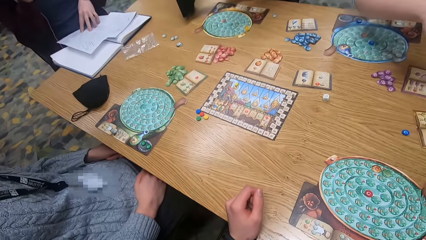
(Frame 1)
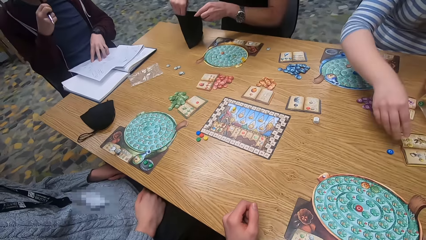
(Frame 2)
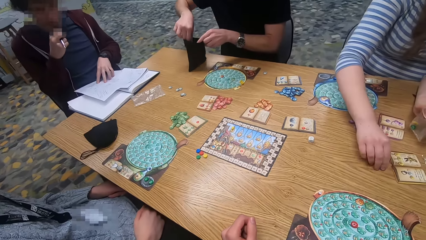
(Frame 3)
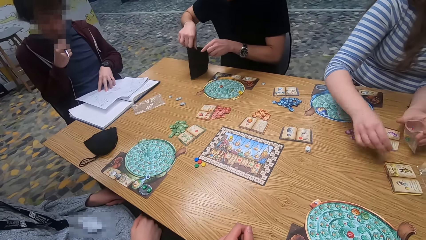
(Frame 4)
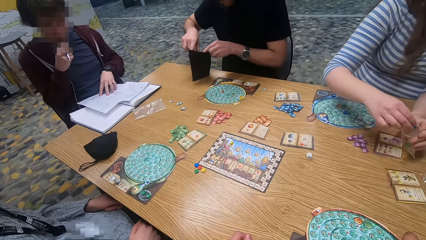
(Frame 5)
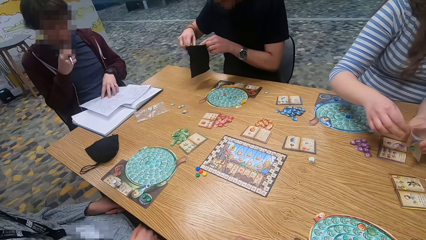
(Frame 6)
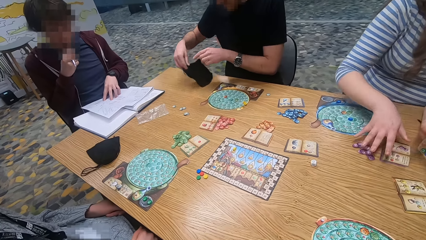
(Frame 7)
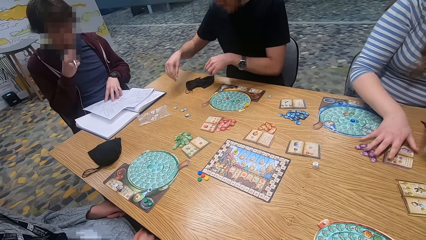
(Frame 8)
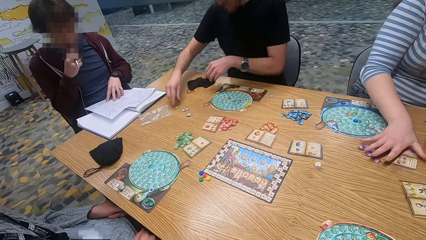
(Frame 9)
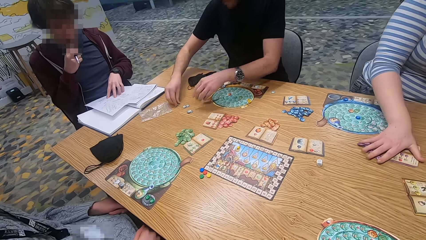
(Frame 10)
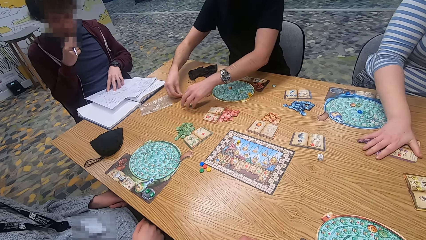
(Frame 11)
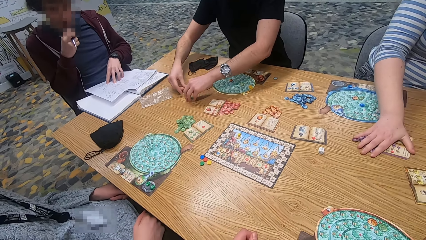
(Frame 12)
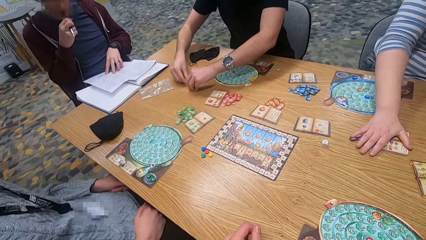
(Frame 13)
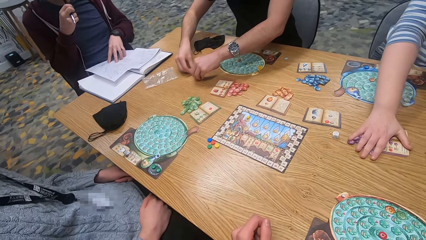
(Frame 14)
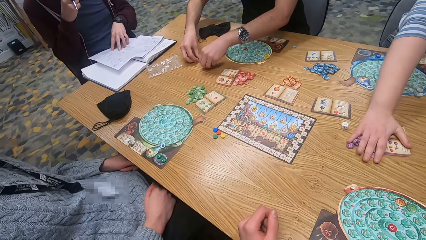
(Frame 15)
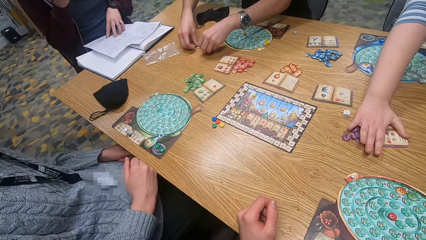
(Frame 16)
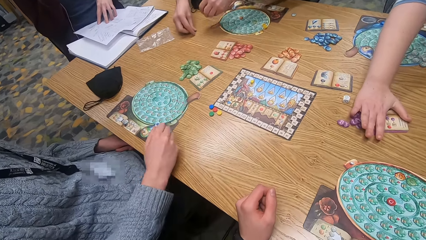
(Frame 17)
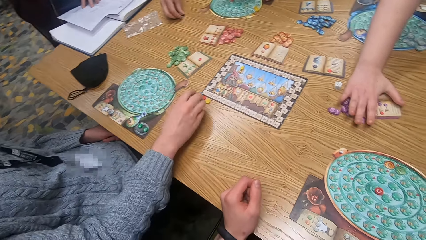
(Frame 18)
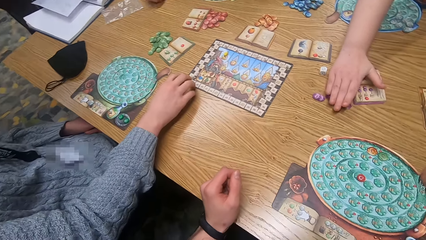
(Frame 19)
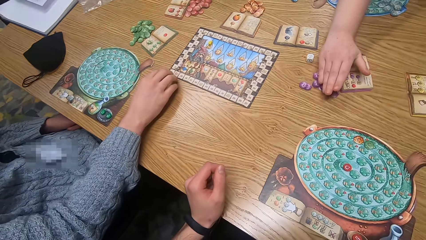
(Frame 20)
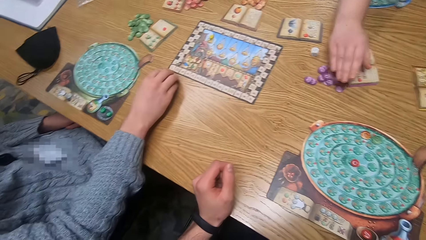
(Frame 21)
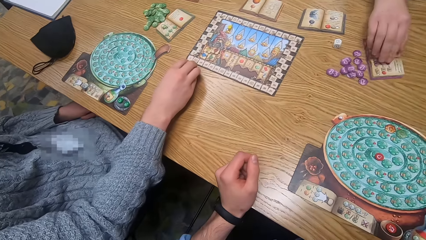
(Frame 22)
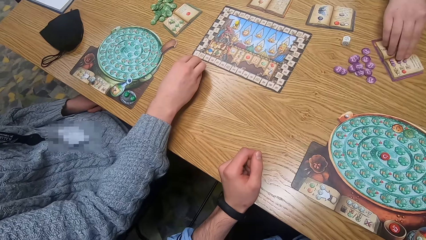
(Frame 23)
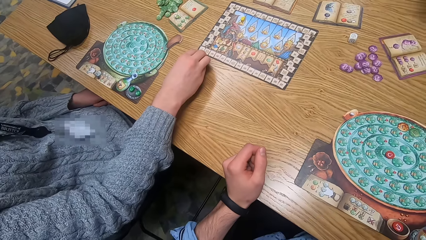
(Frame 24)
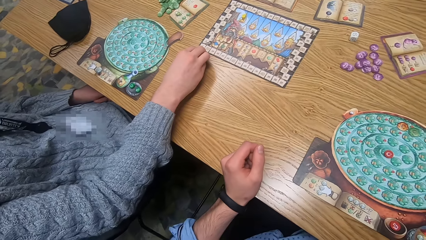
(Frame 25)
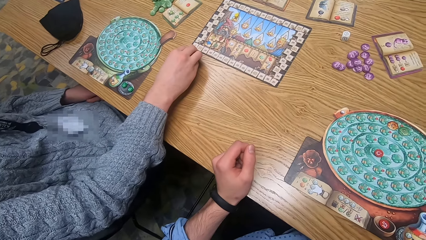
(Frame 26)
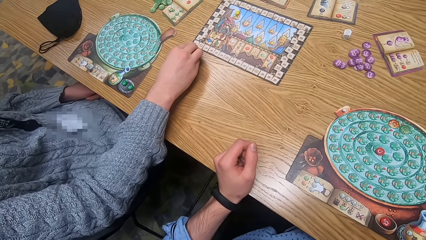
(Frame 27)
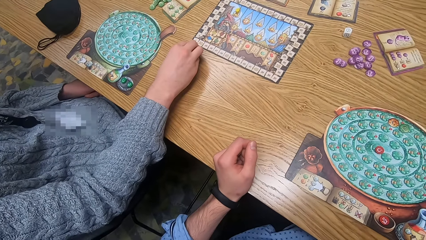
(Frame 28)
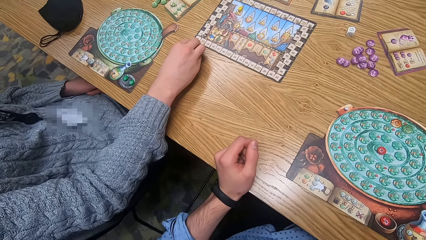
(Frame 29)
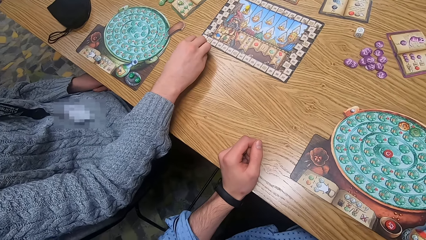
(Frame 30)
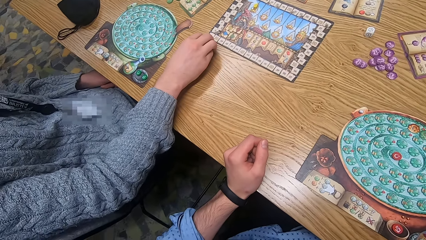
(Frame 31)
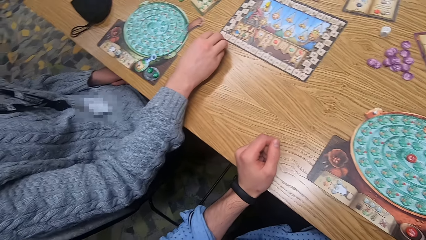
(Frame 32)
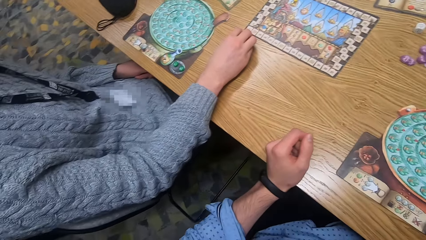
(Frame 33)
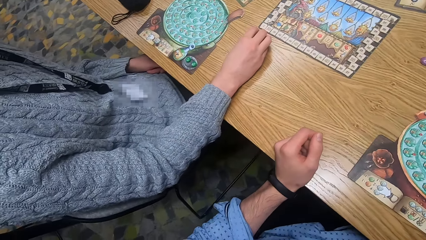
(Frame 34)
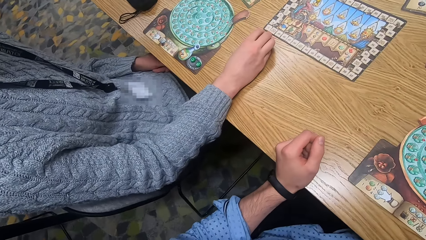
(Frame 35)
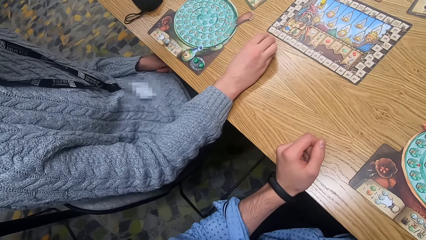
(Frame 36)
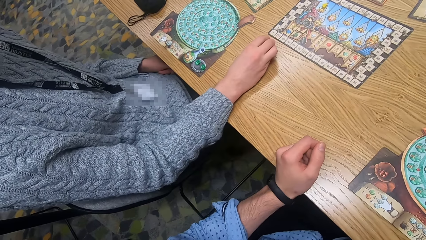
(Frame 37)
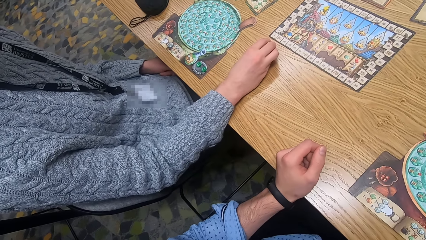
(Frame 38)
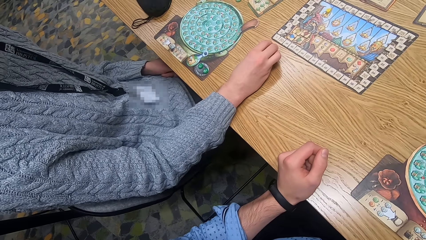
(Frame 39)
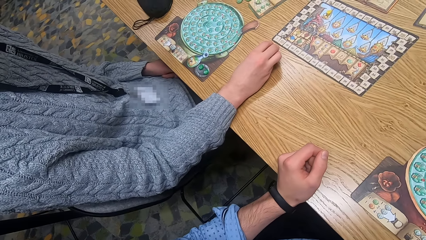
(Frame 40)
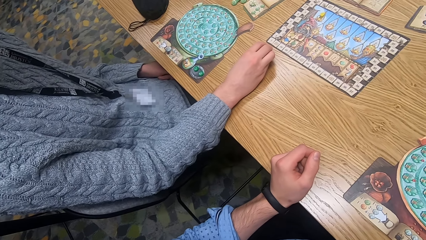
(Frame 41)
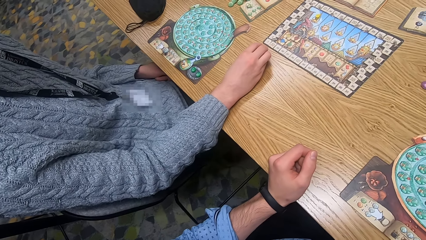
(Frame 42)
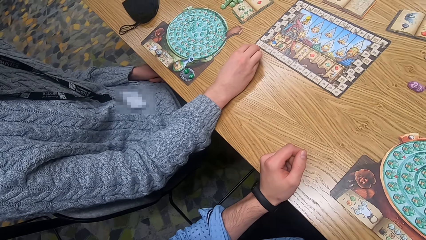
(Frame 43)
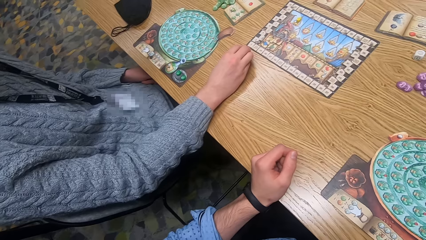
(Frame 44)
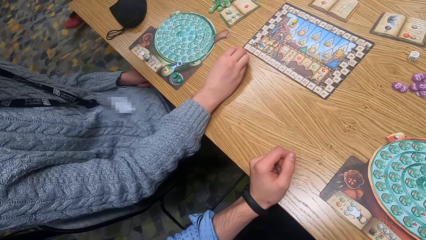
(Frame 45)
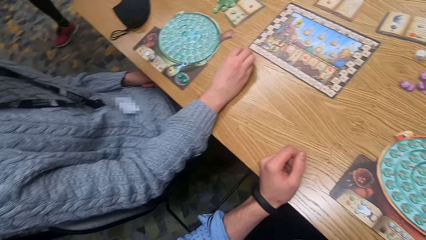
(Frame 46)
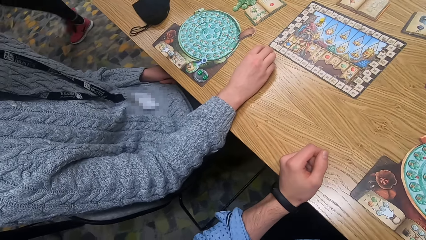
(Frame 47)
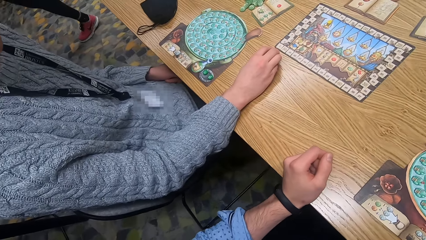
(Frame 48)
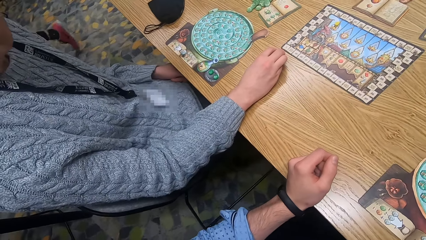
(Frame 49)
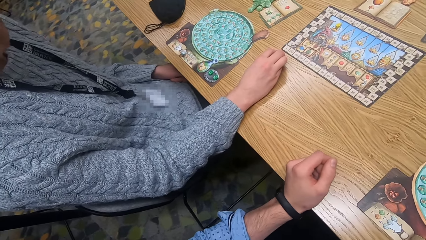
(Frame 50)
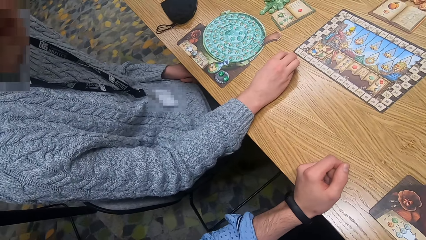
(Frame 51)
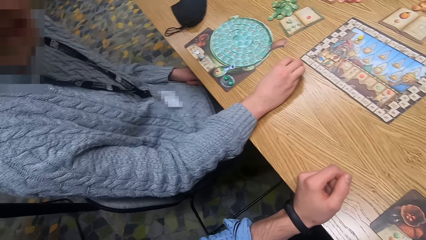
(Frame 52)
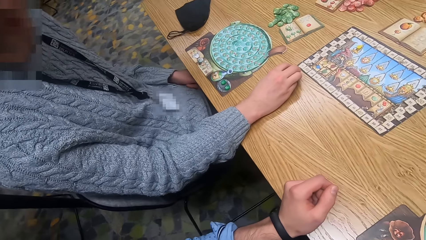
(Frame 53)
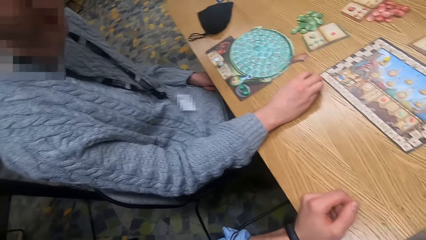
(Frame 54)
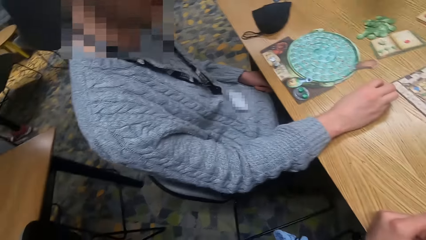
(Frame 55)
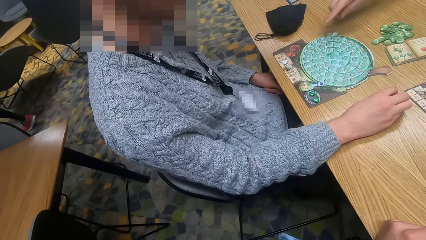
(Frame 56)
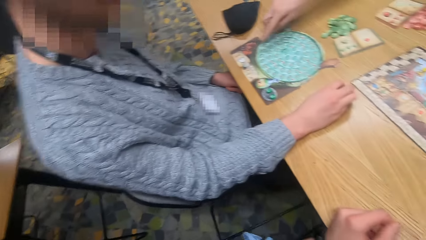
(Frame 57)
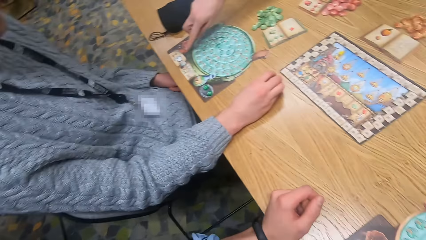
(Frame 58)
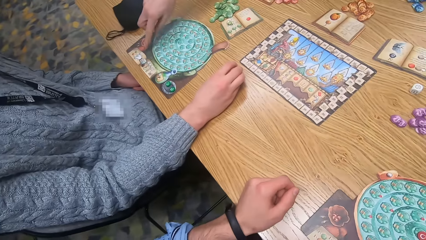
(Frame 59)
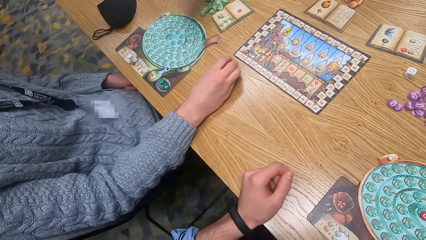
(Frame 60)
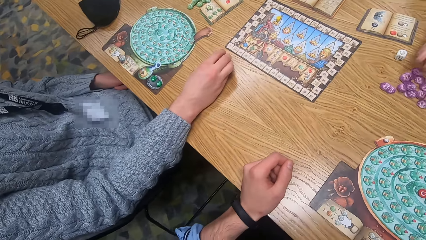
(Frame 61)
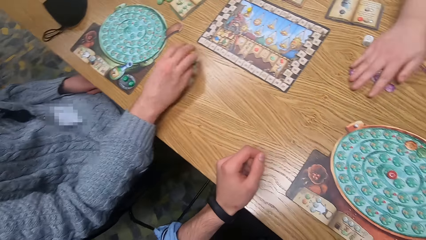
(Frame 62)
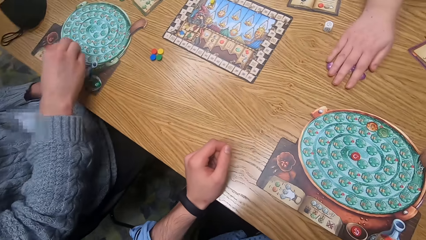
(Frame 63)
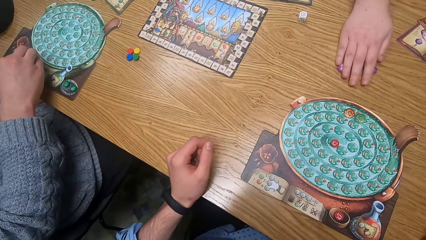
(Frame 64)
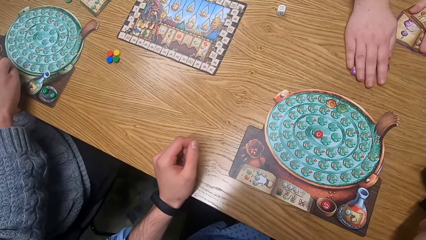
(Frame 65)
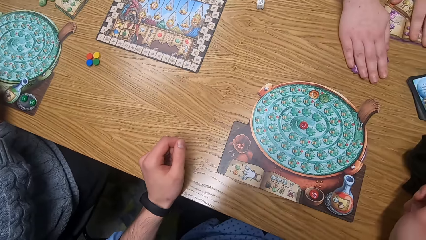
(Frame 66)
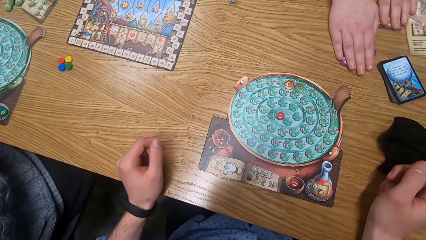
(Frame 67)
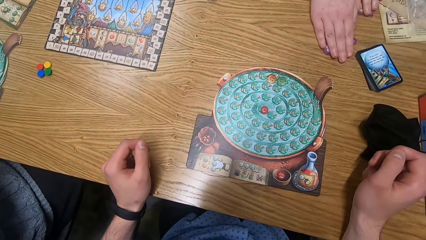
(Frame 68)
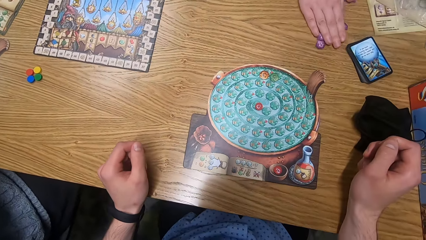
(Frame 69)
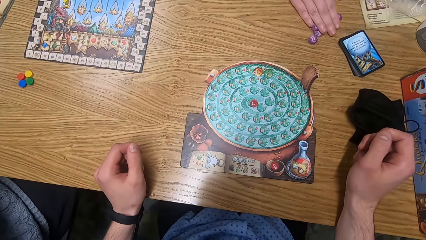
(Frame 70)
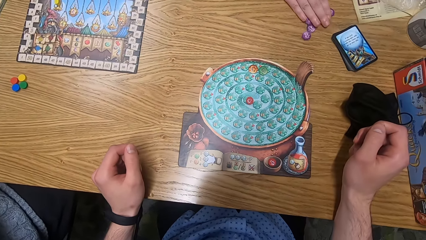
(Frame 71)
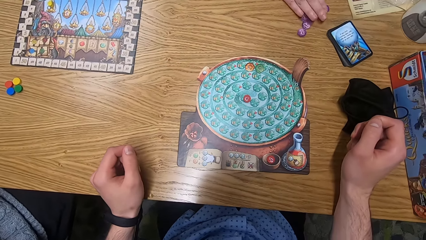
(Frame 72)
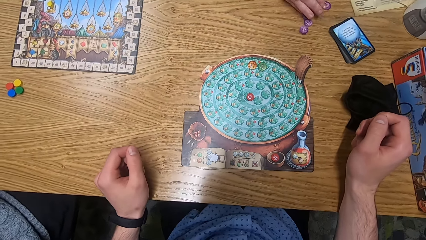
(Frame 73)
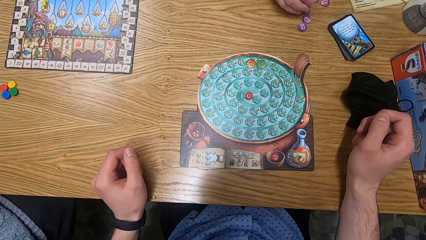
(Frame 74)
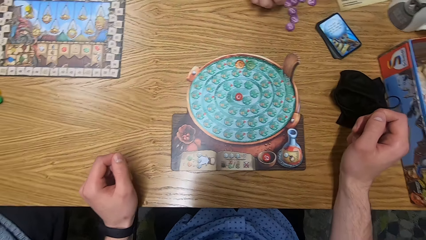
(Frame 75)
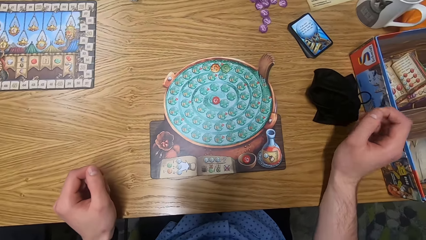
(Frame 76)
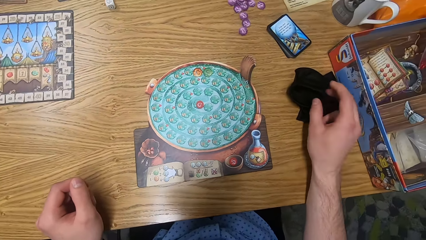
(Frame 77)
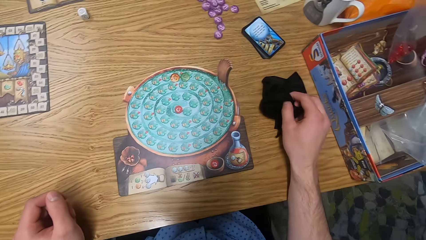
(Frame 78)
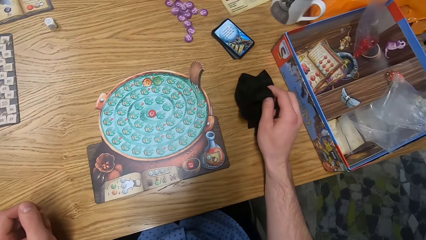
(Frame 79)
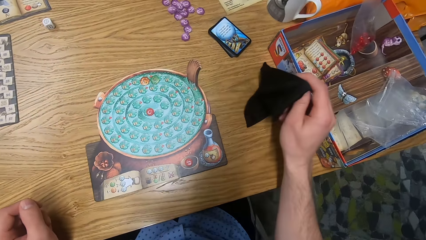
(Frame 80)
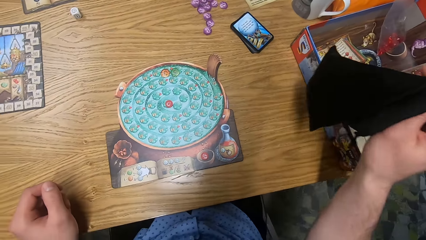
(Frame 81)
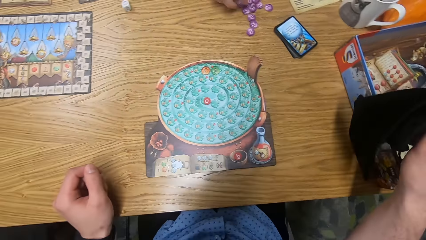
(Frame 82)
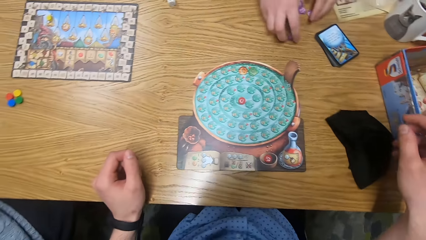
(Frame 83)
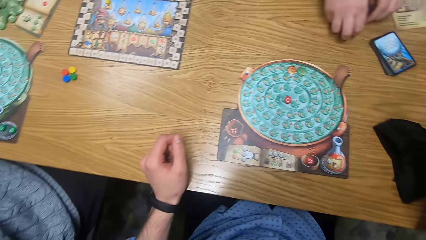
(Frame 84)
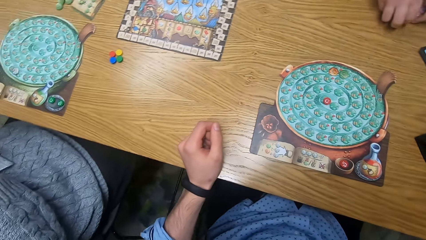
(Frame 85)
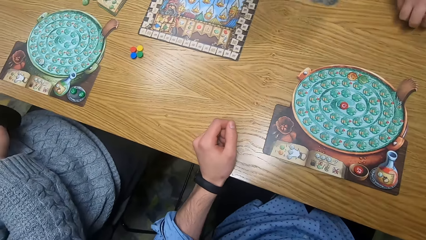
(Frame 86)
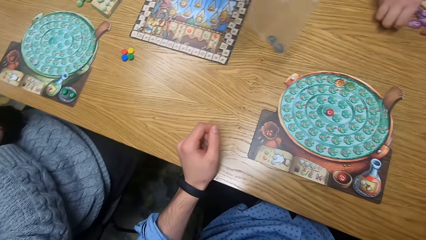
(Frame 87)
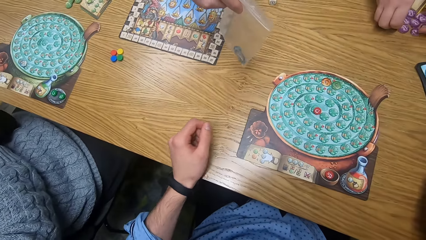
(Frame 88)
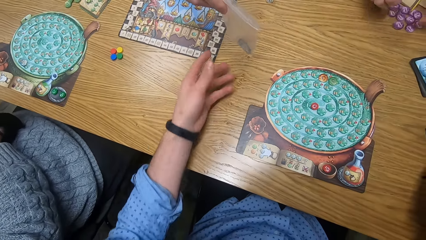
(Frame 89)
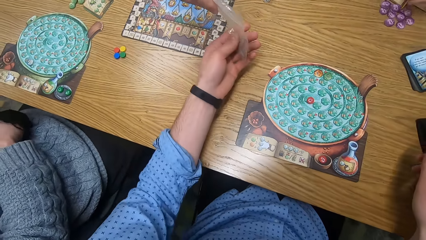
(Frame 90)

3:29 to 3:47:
A woman picks the blue chip from the table with her right hand and places the blue chip in the grip seal bag in her left hand with her right hand. The woman moves the purple tokens and the purple book on the table with her right hand. A man drops the black bag on the table with both hands and picks the white tokens from the table with both hands. Another man holds the chips on the table with his right hand. The first man touches the playing board with his right hand. The woman moves the purple tokens on the table with her right hand. The other man removes his right hand from the chips on the table. The woman moves the purple book on the table with her left hand. The camera wearer picks the black bag from the table with his right hand and drops the black bag on the table with his right hand. The woman moves the purple tokens on the table with both hands.
